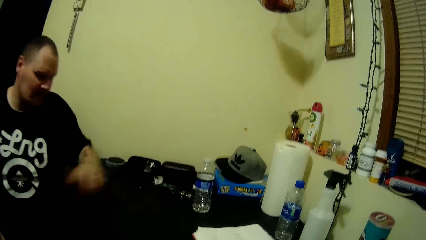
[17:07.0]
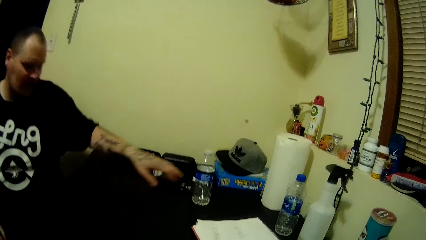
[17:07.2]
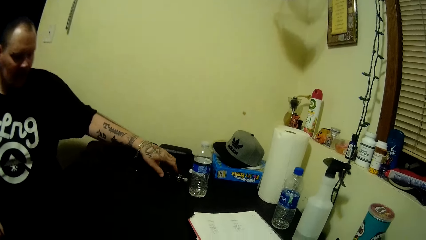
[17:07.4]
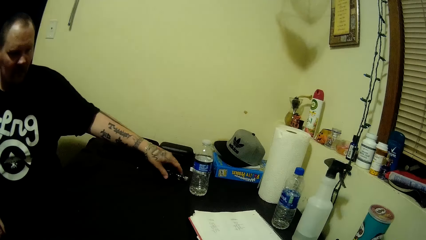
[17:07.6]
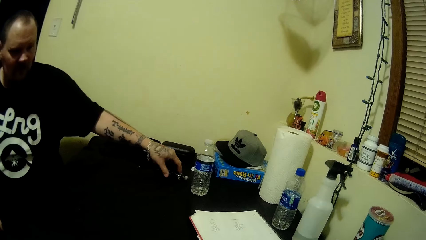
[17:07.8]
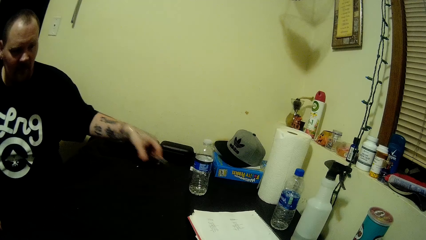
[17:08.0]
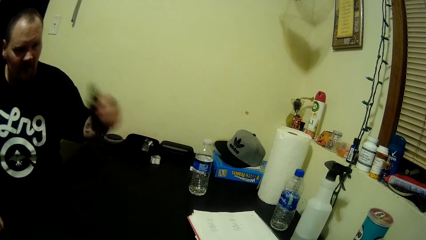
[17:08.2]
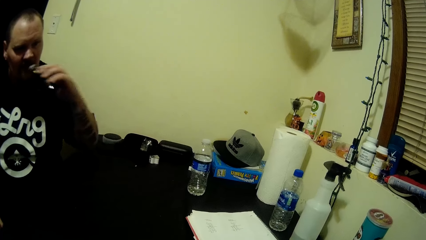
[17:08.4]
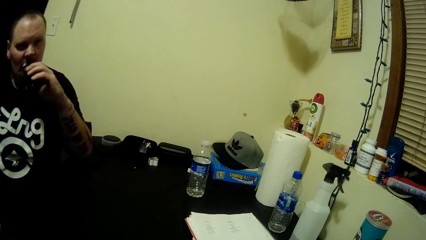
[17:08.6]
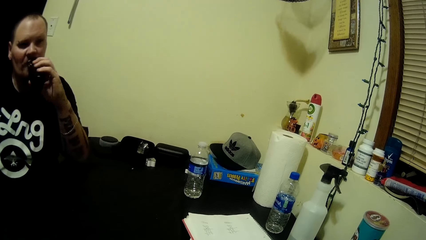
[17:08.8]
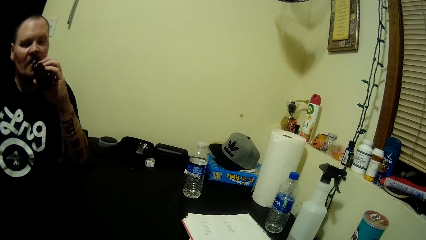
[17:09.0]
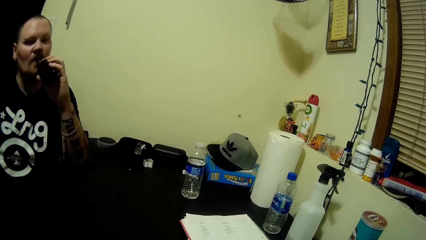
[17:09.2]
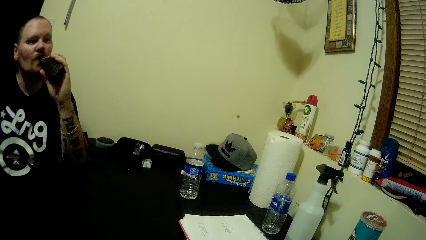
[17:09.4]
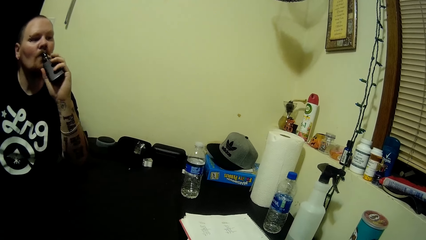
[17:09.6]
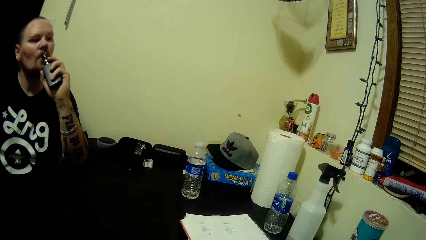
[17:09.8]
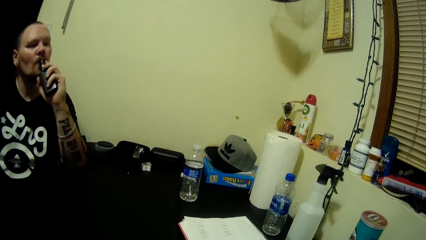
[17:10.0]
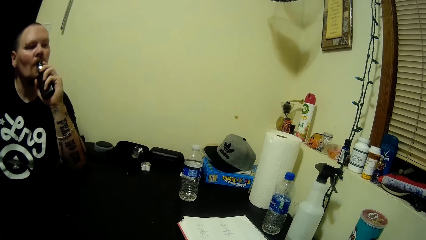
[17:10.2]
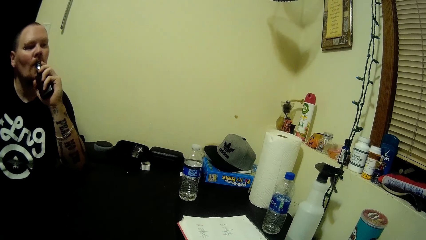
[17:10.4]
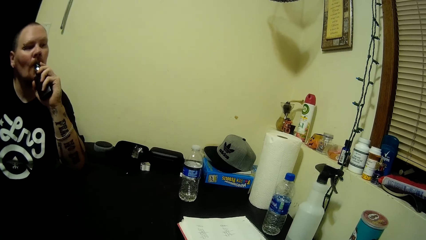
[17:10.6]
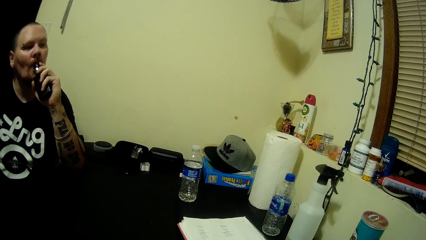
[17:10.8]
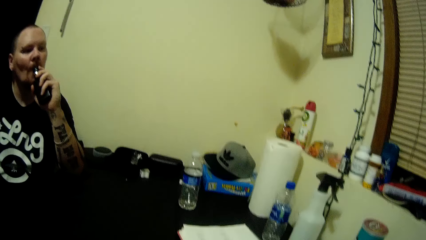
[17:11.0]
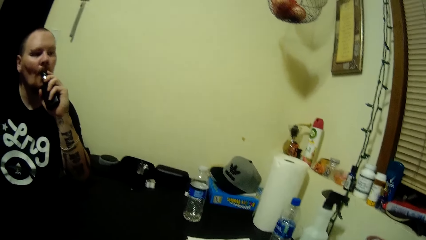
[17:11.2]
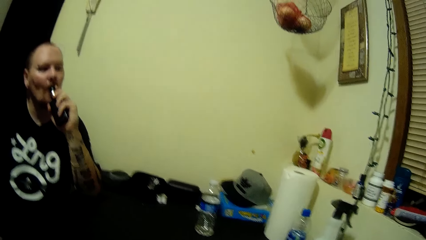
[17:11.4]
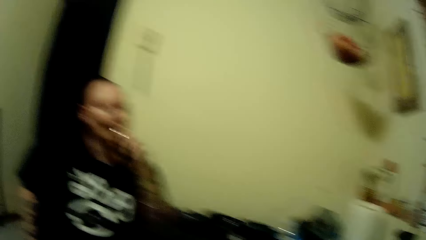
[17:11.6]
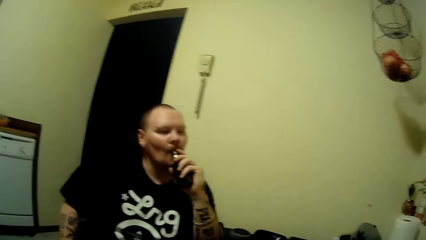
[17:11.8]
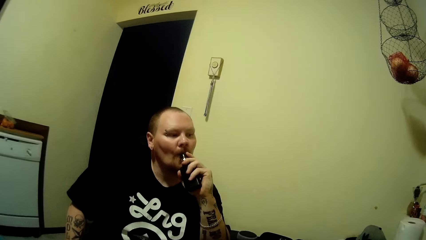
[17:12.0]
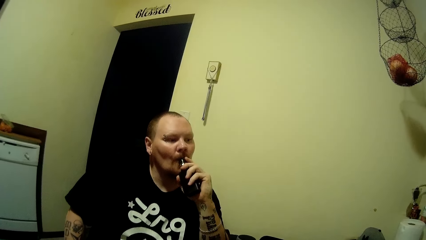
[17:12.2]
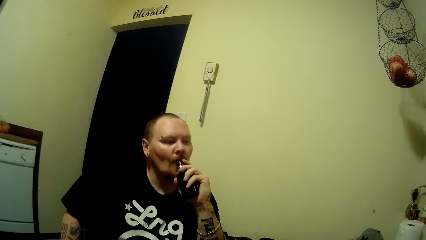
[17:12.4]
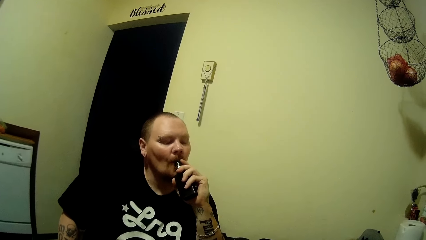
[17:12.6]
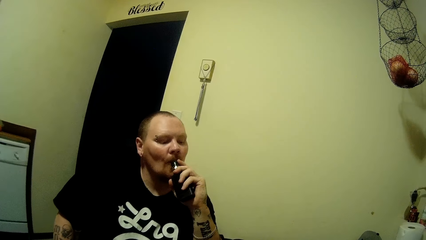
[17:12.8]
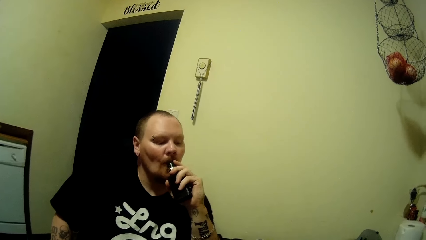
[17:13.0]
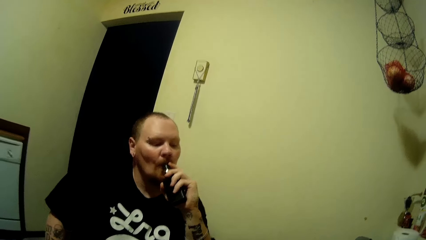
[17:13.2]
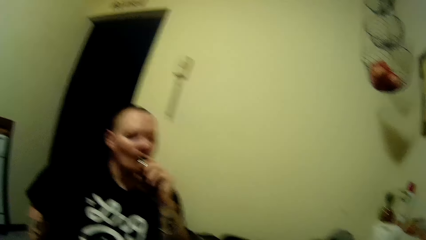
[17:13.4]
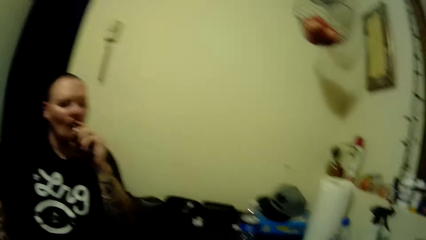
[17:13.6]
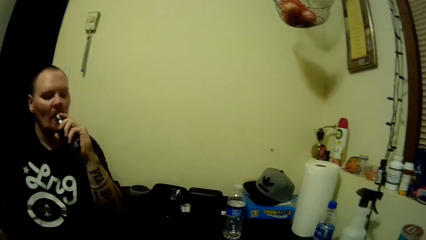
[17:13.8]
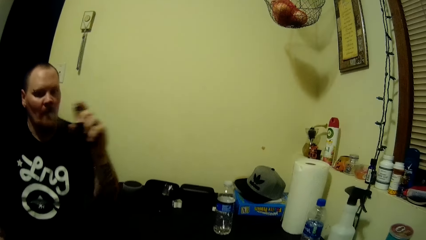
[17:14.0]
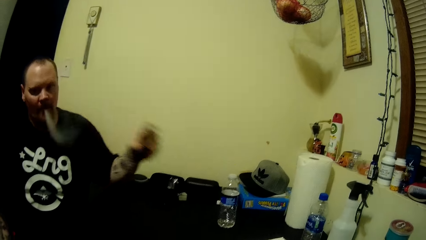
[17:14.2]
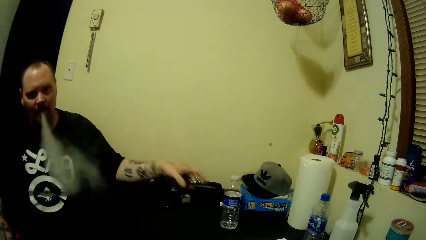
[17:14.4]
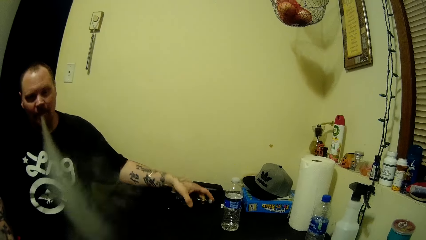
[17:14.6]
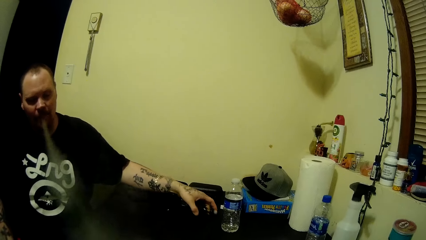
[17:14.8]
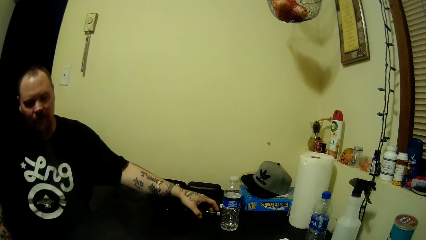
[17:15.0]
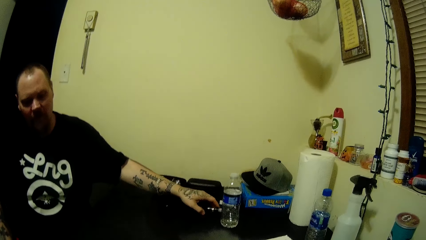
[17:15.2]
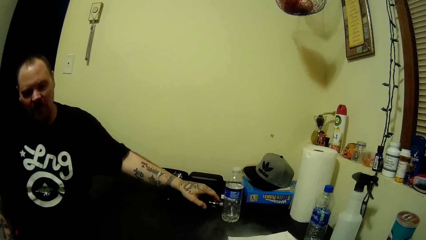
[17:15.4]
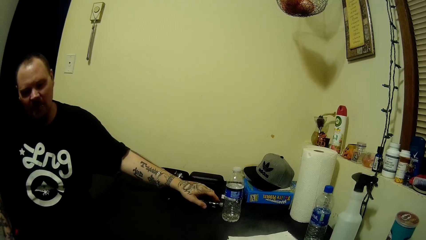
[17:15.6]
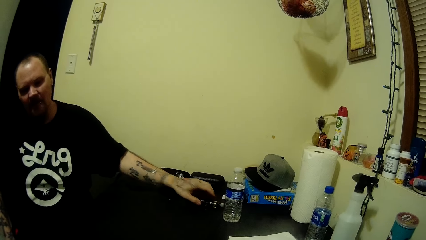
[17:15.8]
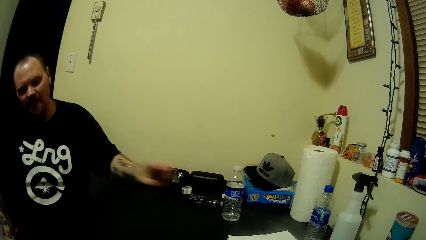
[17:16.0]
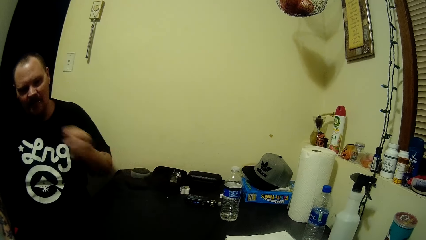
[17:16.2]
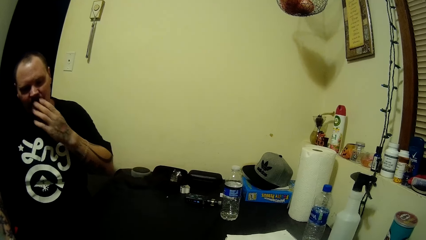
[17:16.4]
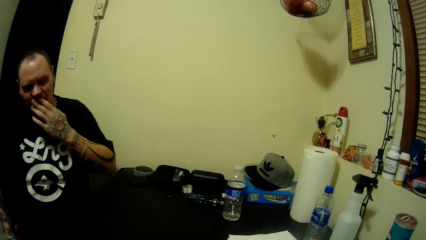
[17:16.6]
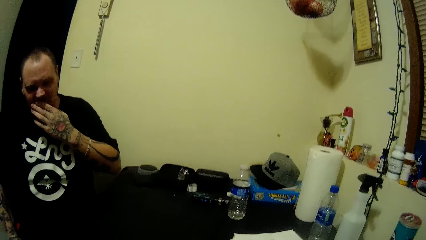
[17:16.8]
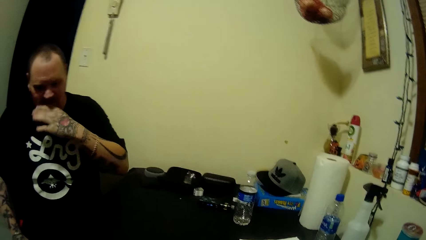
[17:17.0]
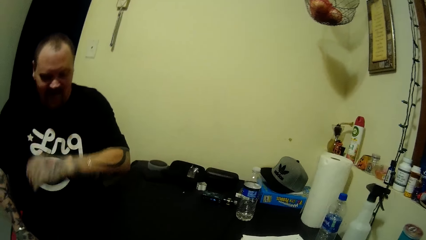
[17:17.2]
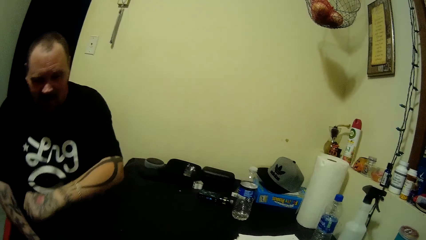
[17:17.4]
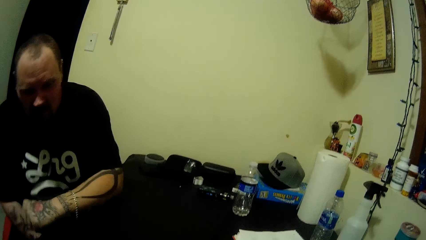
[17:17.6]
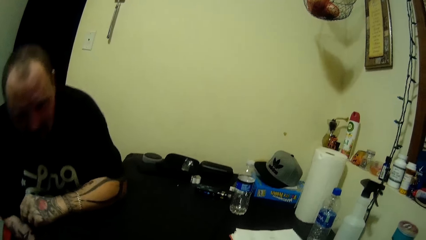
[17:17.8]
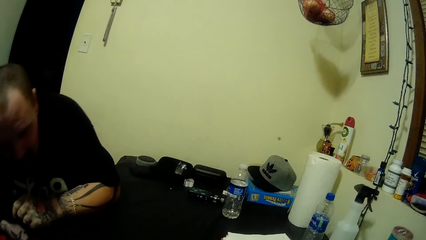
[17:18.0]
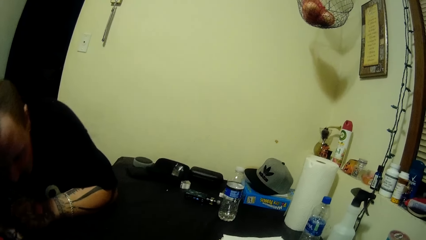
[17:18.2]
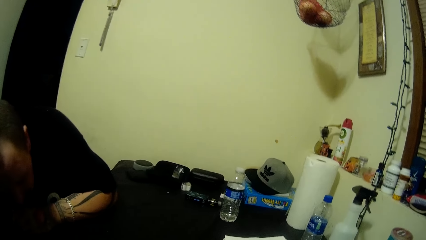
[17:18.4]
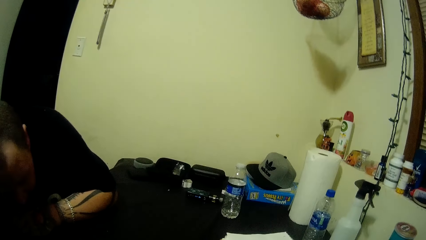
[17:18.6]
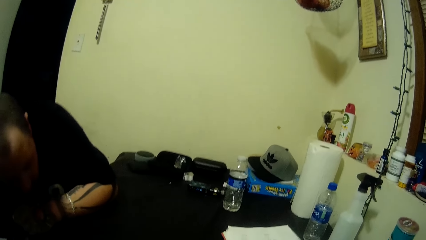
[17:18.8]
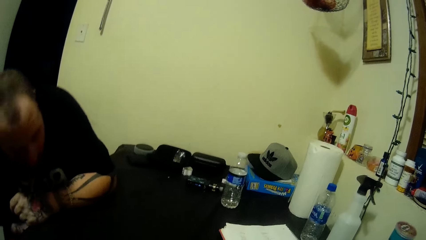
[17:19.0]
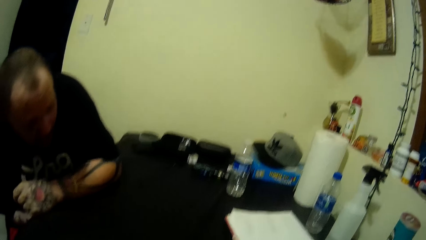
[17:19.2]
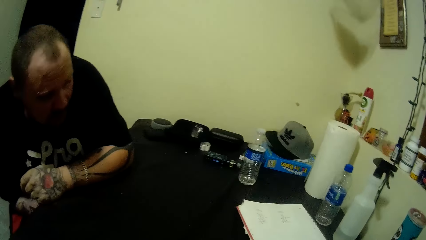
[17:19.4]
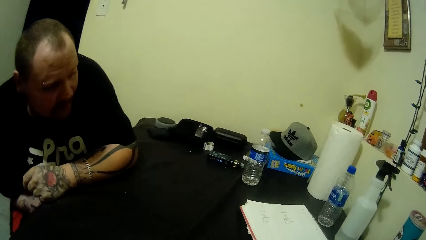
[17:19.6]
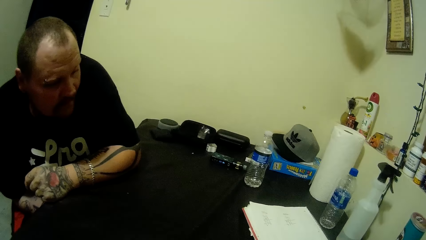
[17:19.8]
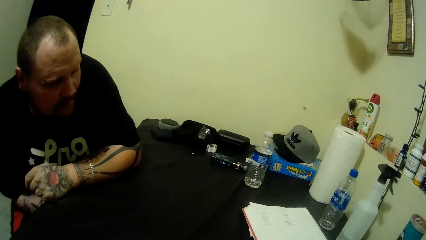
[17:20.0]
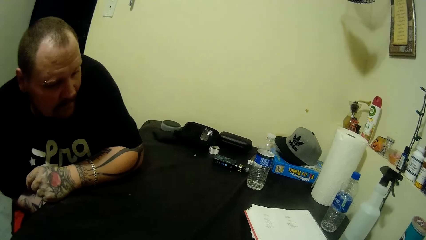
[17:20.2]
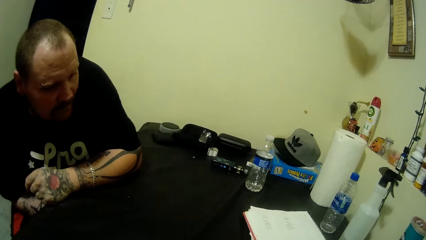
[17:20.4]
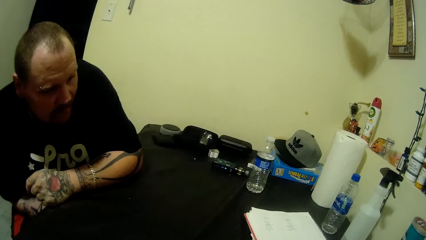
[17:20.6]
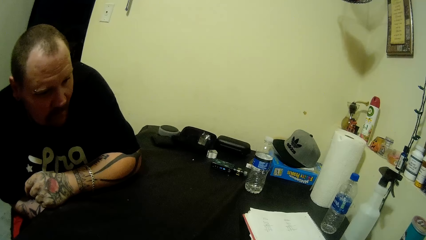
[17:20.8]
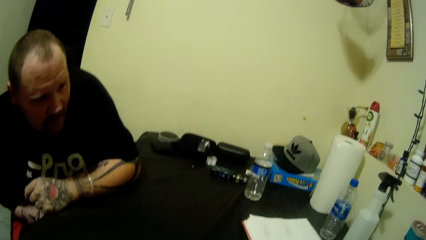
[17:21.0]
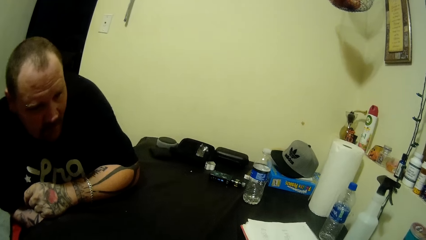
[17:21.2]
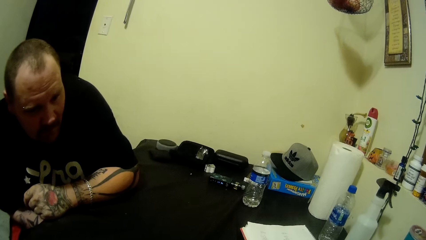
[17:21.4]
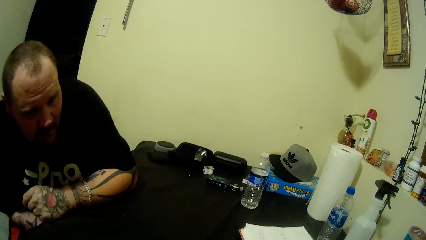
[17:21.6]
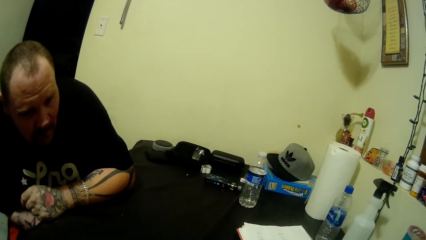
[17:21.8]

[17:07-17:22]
A man picks up the vape from the table. The man smokes the vape. The camera wearer looks at the man. The camera wearer talks with the man. The man drops the vape on the table.
